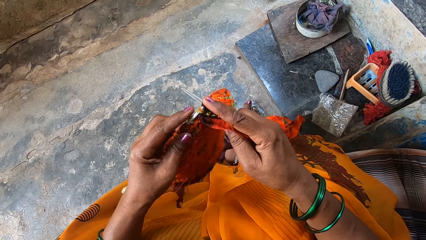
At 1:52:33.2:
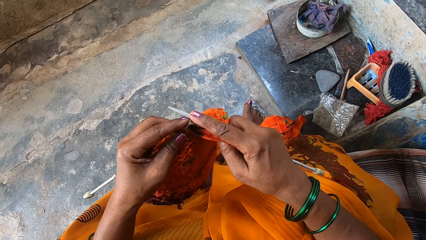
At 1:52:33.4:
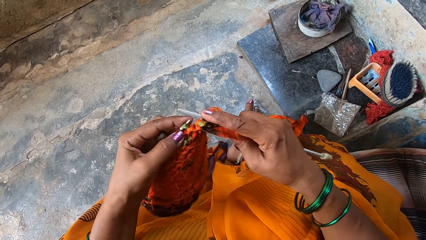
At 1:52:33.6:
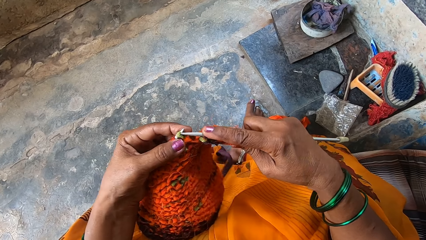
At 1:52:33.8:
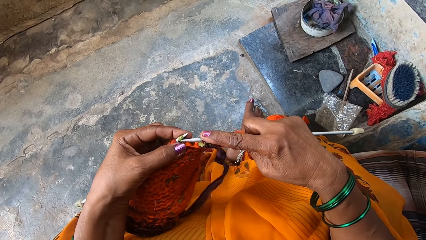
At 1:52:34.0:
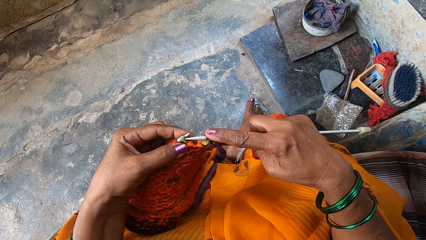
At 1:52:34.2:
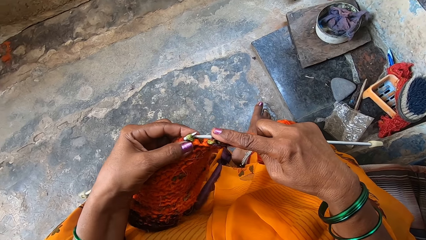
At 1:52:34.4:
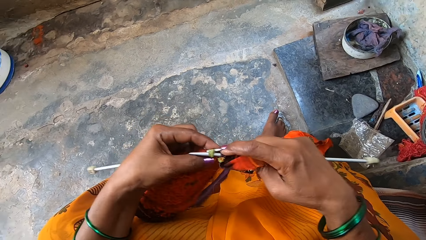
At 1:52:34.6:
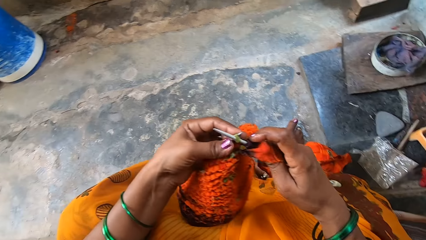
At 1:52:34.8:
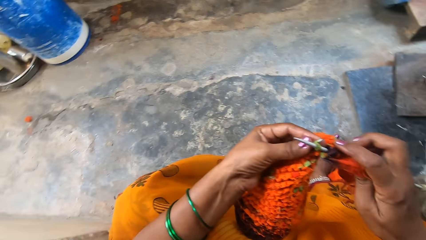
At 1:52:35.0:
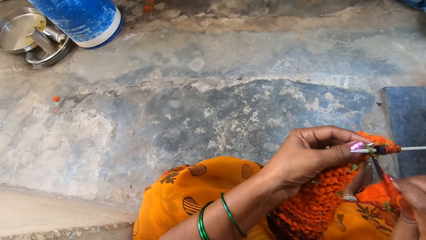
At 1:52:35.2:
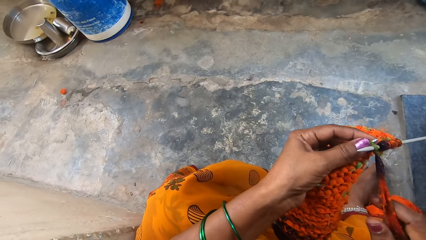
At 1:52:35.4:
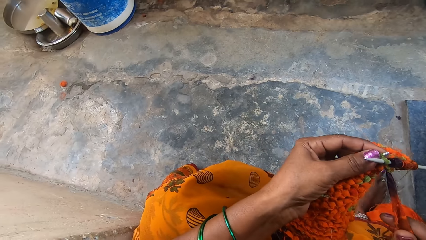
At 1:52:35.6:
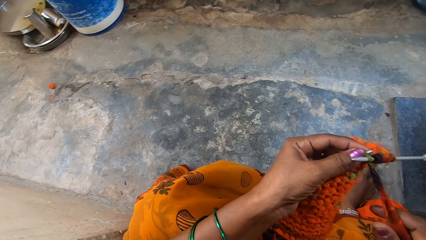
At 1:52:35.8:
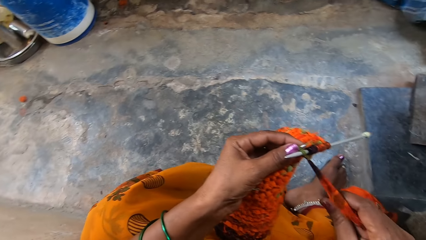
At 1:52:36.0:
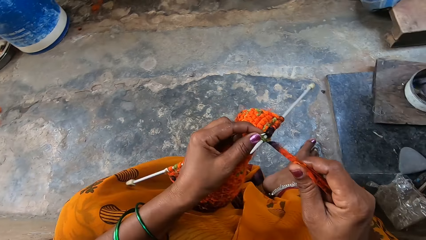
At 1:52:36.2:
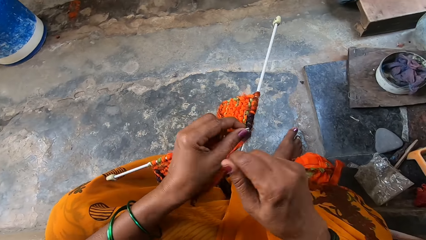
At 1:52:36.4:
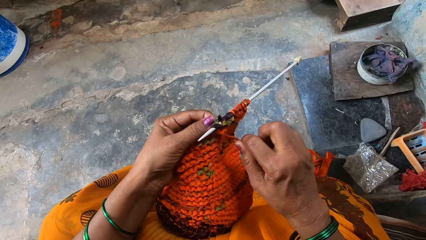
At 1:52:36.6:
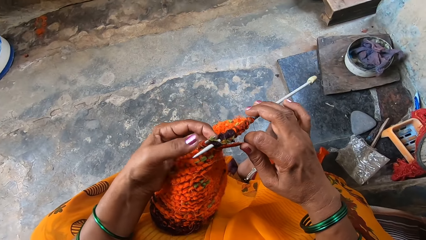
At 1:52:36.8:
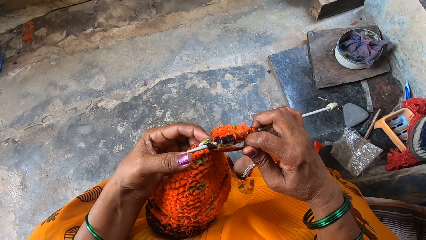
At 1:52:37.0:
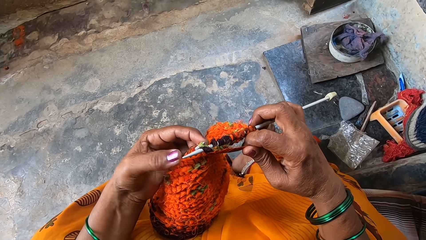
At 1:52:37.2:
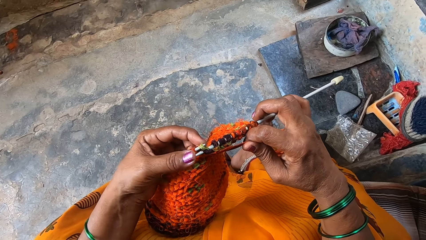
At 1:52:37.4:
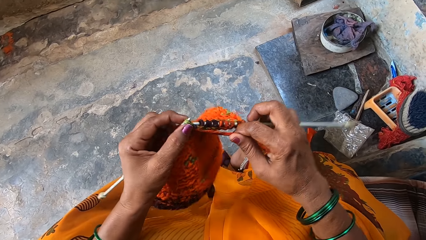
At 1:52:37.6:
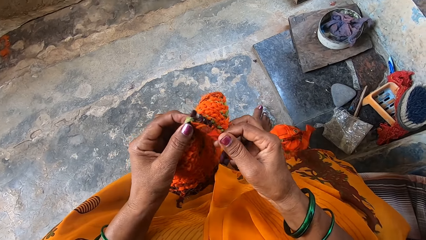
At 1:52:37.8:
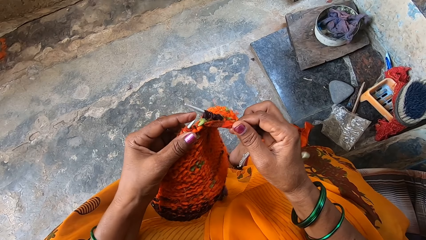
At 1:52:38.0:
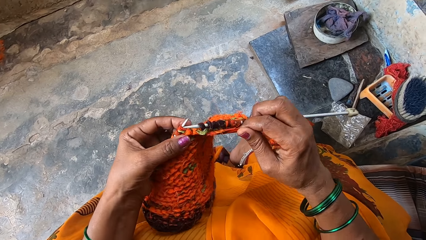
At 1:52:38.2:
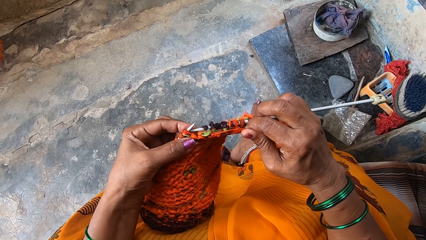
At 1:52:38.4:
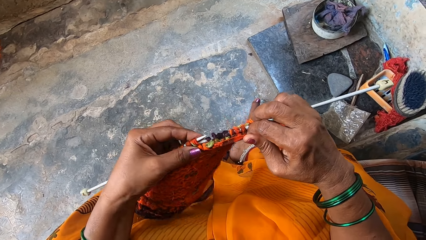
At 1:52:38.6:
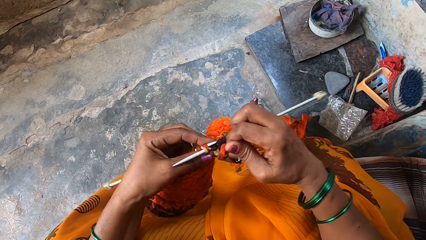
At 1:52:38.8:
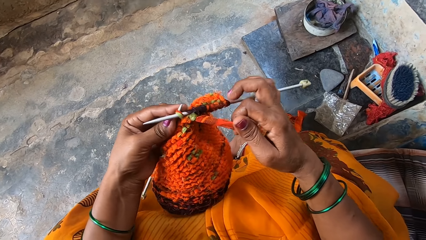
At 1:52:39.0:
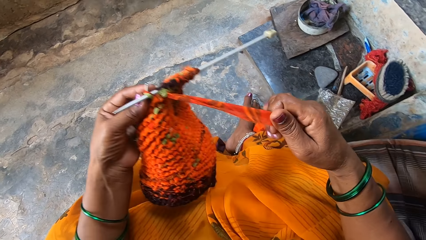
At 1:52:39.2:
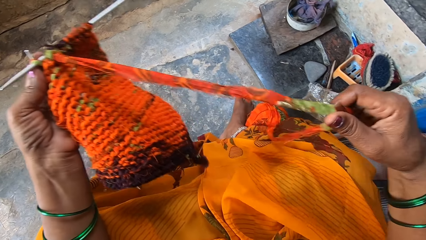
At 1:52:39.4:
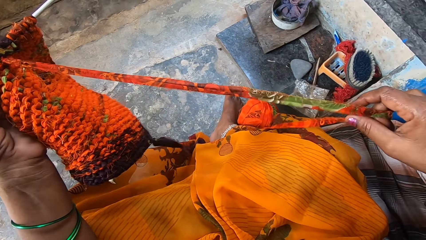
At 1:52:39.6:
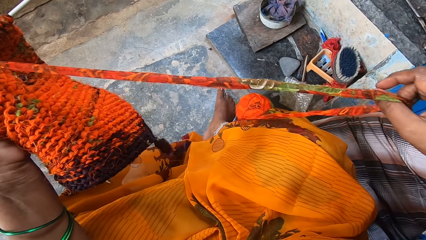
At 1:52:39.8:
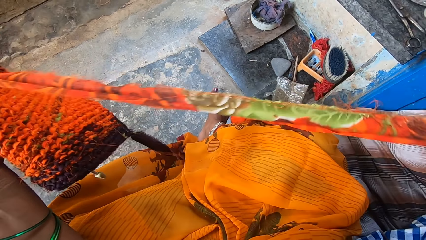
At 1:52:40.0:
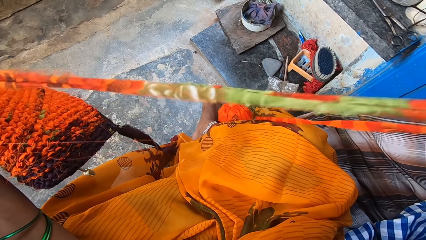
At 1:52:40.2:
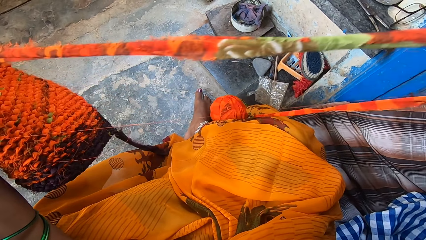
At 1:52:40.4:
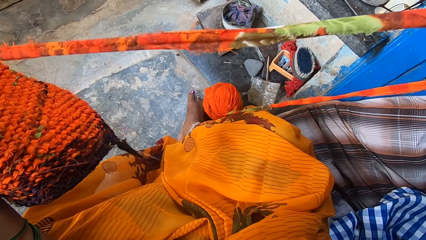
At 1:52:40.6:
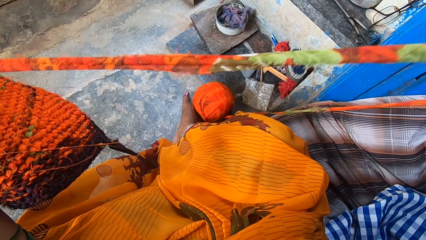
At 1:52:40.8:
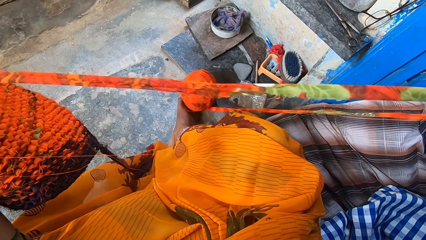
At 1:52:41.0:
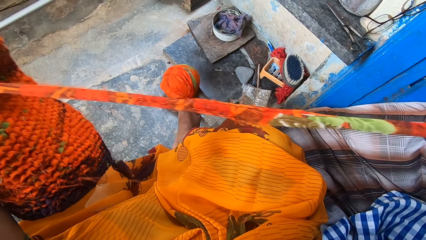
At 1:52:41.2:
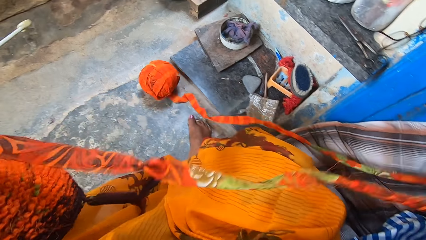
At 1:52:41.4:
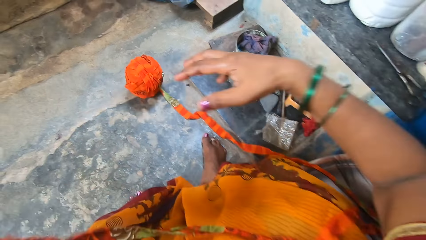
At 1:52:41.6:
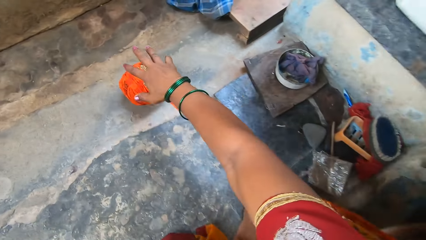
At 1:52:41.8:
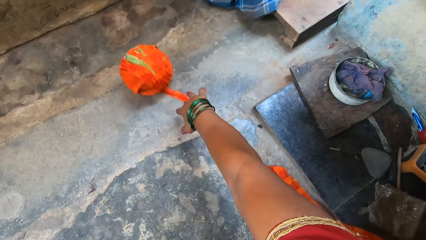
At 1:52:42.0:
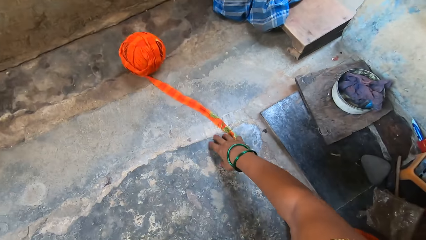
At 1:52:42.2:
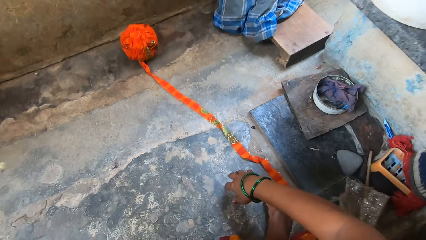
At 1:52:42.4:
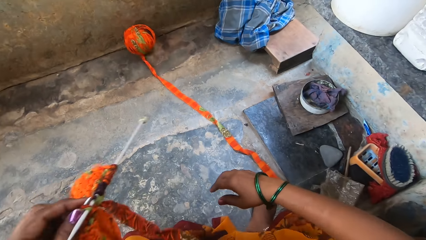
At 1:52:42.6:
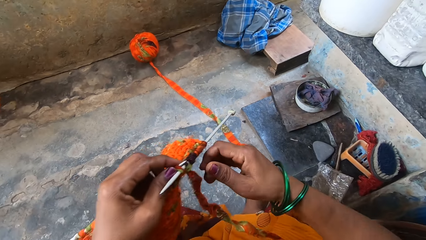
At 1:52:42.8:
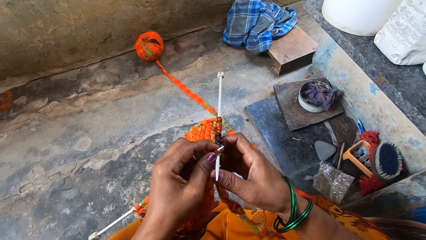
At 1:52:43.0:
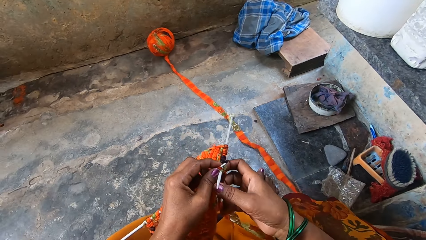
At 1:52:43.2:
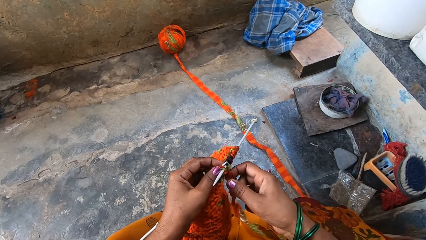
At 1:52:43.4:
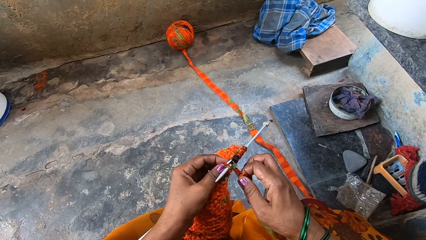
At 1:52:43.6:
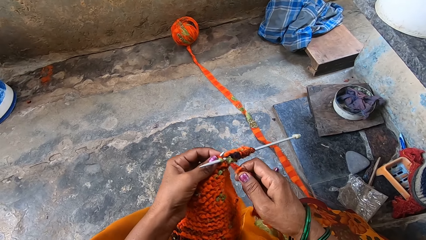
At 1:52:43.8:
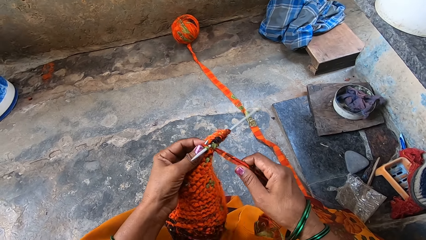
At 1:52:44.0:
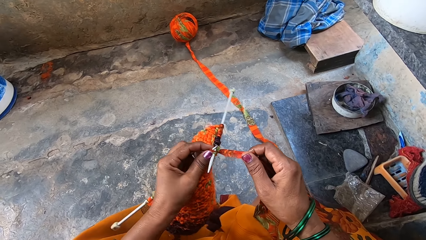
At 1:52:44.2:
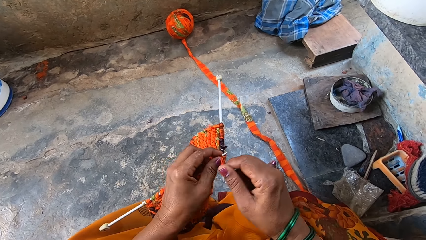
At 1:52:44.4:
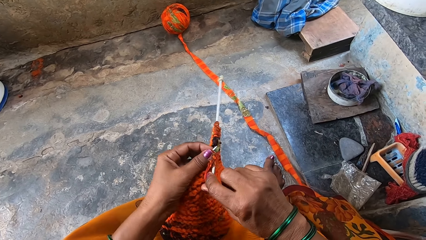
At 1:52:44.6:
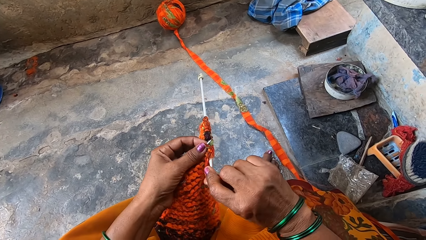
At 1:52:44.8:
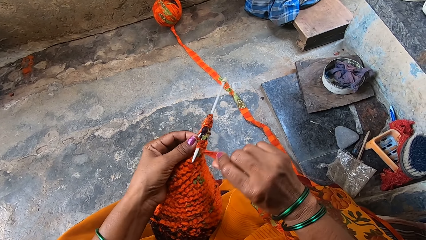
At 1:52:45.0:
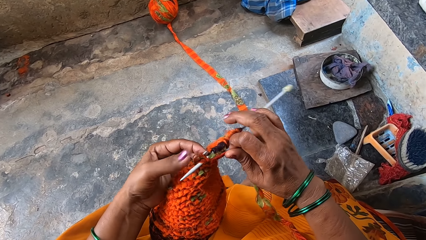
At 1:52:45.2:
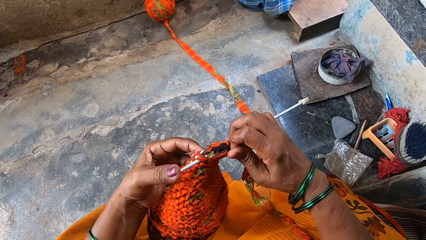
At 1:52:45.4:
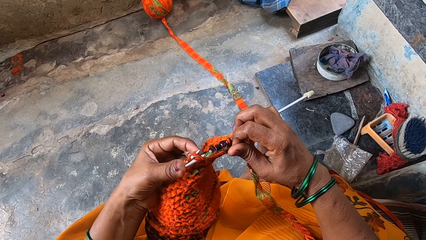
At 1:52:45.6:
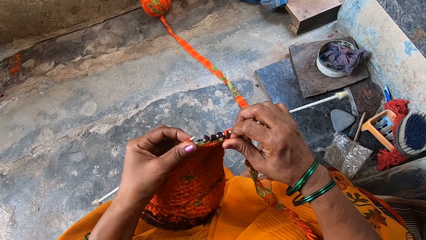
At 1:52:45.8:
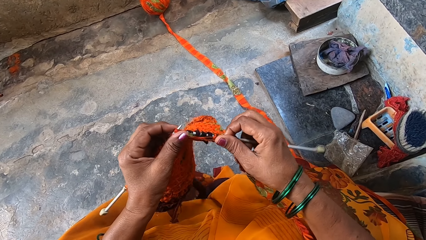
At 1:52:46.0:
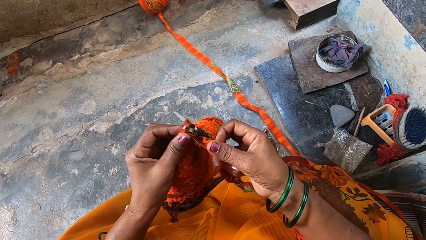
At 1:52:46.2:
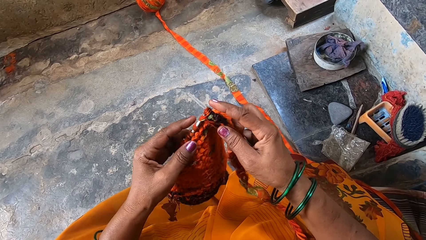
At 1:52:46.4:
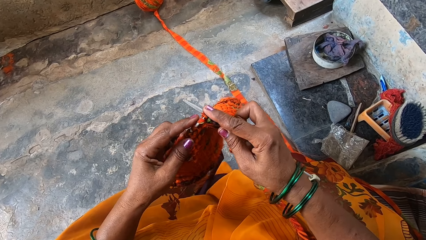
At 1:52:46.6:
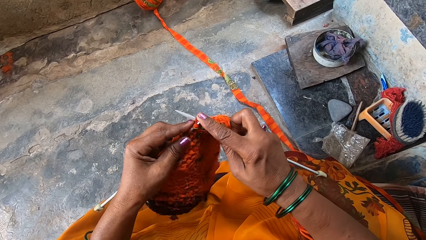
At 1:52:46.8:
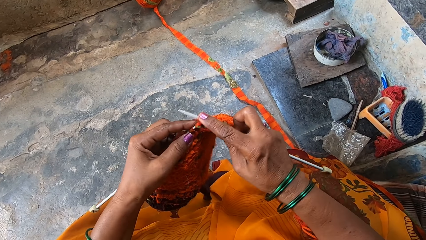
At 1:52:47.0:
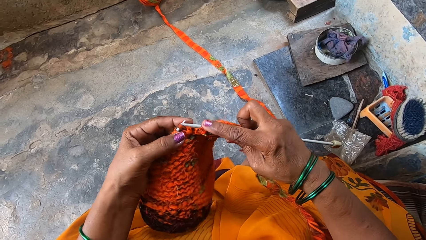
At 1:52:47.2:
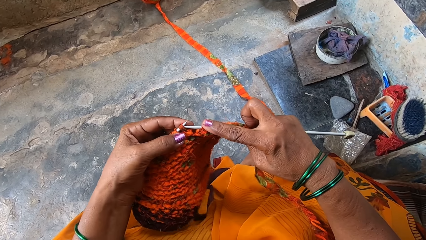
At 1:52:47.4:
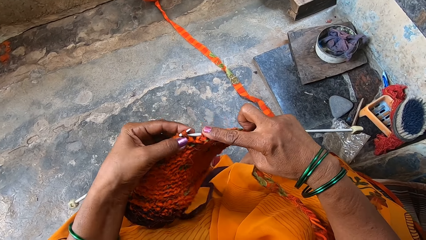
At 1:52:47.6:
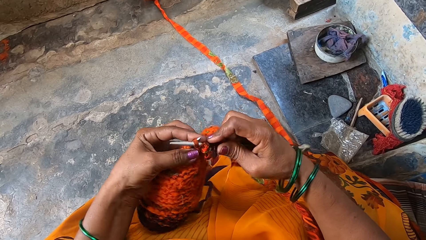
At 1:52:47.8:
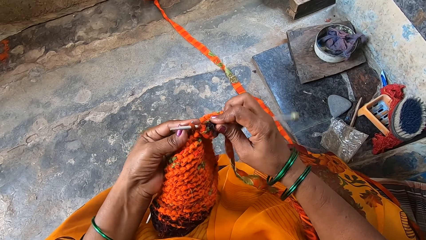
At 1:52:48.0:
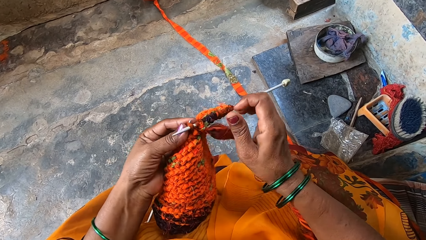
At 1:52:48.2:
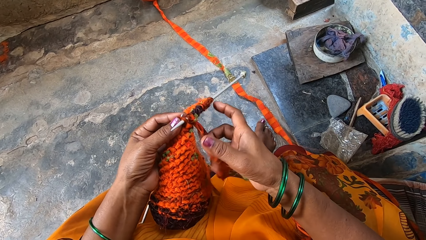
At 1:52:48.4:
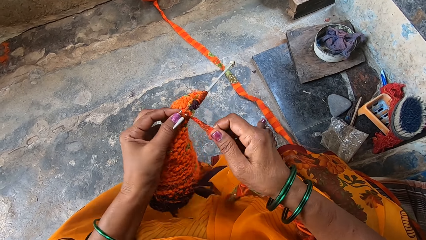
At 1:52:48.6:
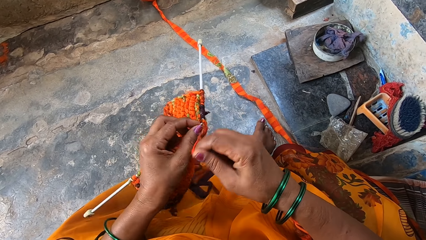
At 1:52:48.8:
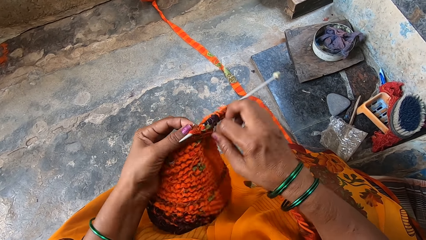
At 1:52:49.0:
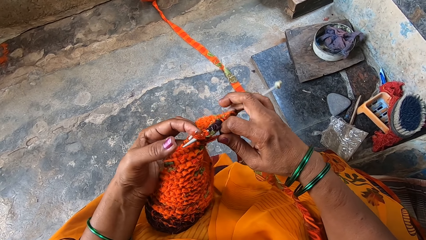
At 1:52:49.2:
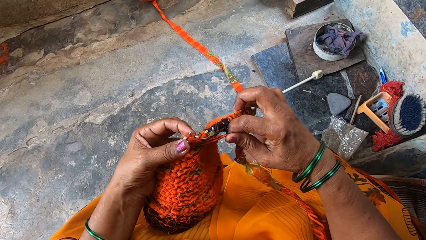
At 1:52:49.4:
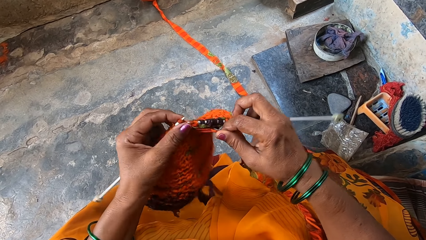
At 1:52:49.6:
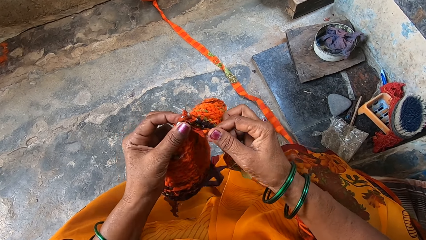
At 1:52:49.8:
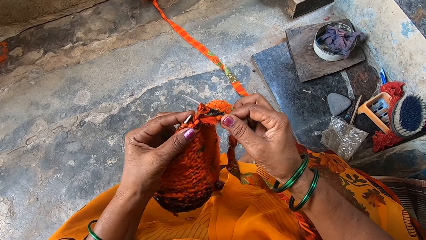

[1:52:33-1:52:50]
The camera wearer looks around. They knit the cloth. They adjust the fabric. They pull out more fabrics. They knit the fabrics with the knitting needles.
